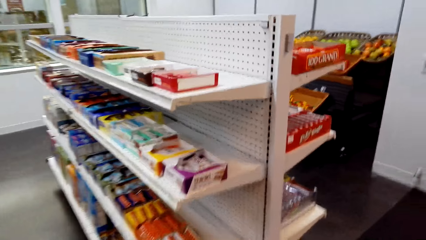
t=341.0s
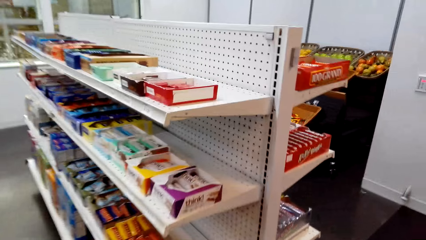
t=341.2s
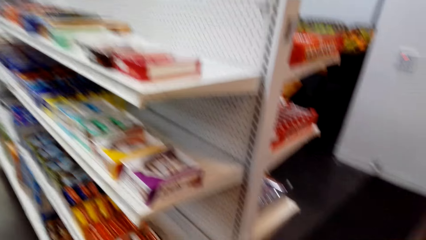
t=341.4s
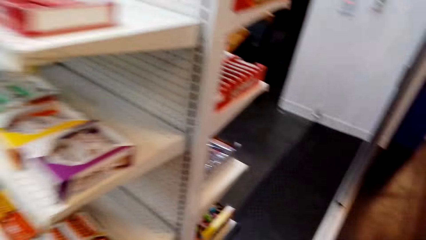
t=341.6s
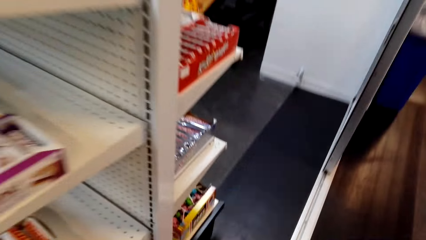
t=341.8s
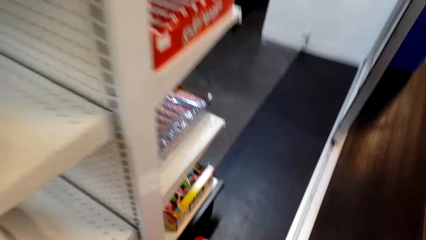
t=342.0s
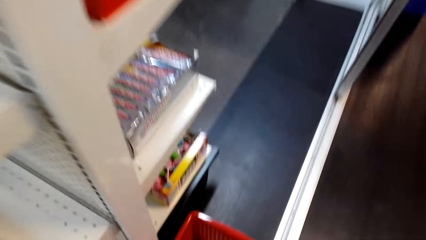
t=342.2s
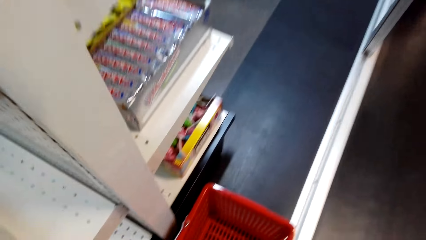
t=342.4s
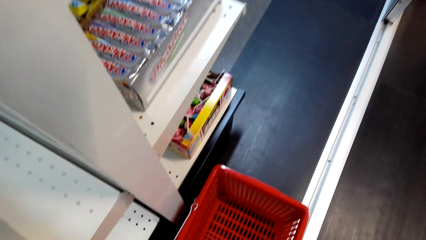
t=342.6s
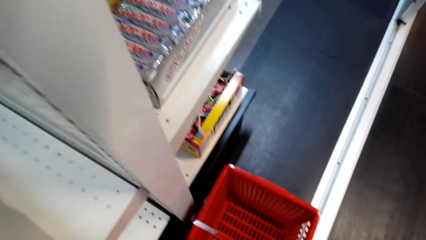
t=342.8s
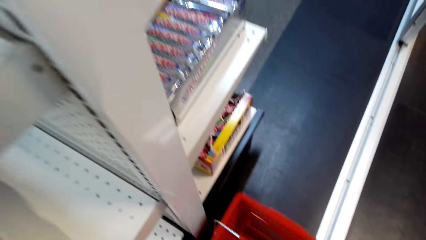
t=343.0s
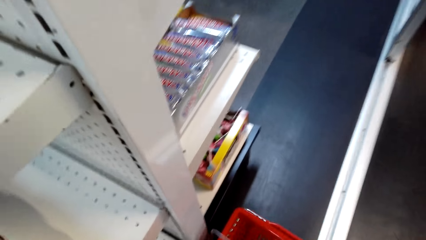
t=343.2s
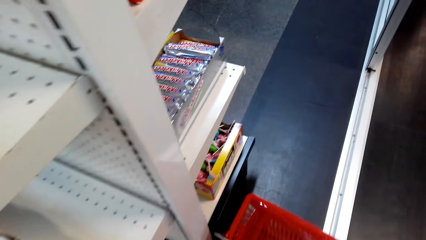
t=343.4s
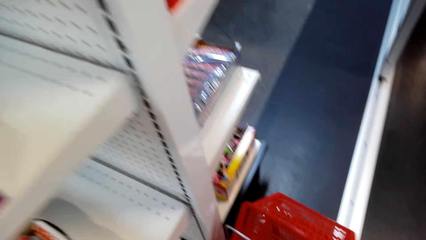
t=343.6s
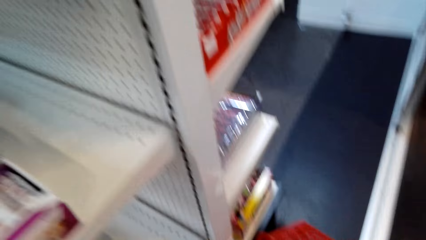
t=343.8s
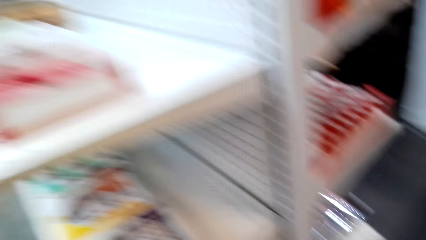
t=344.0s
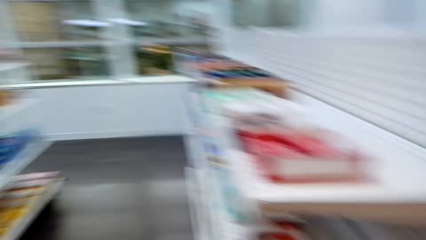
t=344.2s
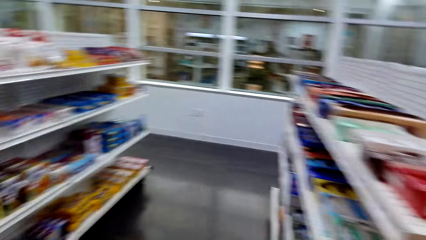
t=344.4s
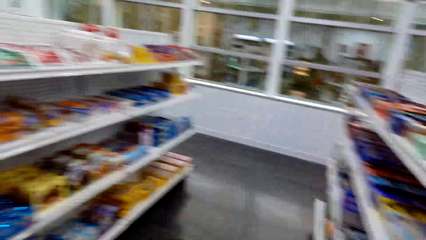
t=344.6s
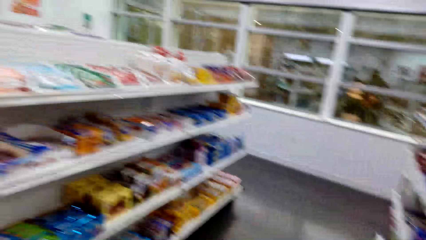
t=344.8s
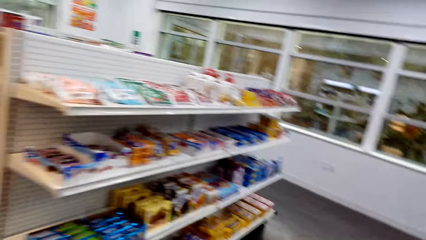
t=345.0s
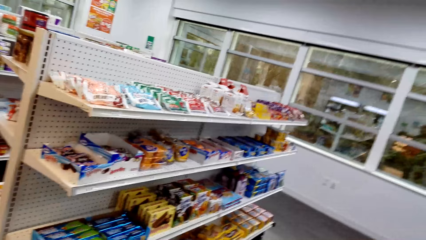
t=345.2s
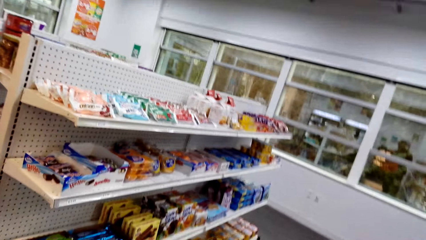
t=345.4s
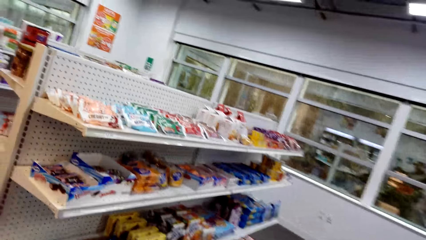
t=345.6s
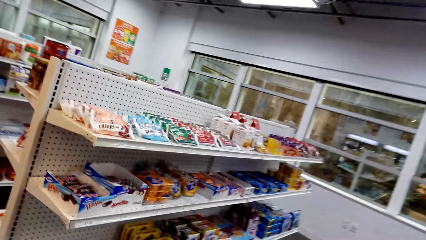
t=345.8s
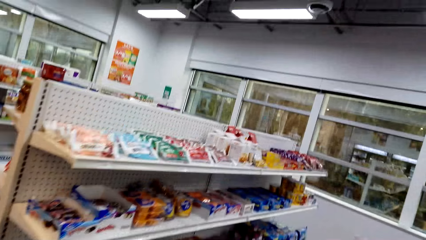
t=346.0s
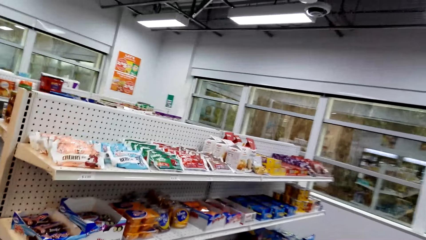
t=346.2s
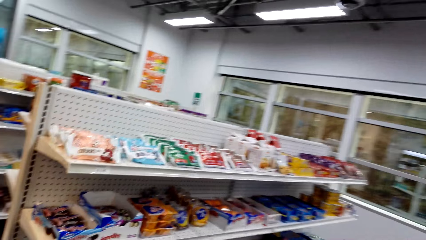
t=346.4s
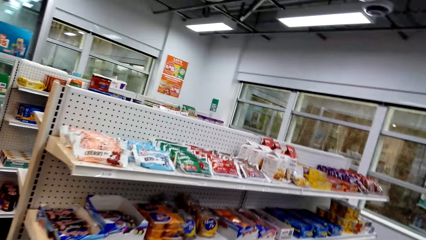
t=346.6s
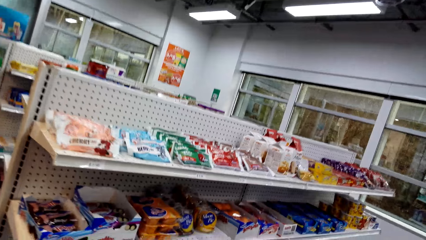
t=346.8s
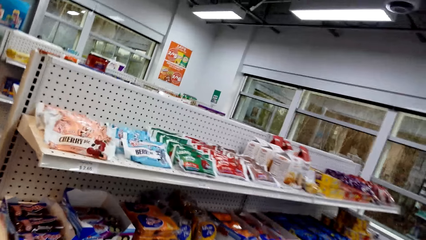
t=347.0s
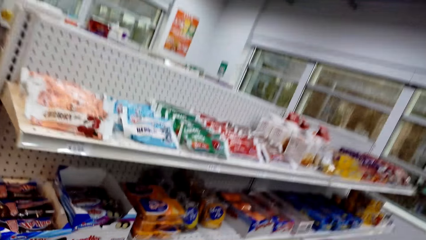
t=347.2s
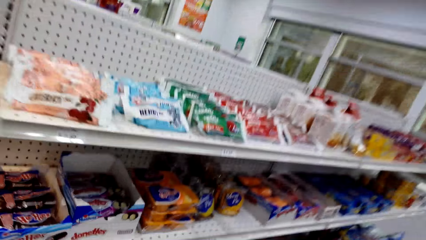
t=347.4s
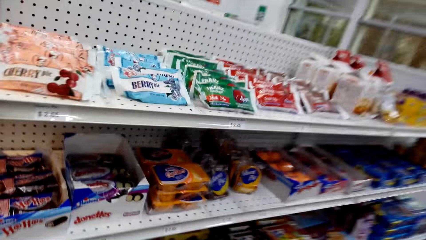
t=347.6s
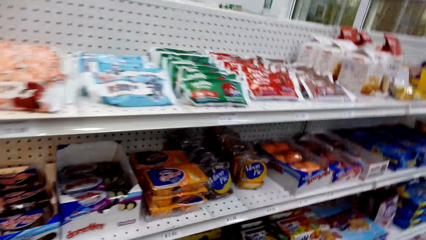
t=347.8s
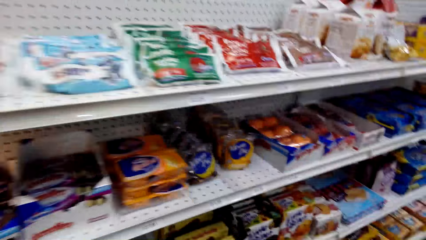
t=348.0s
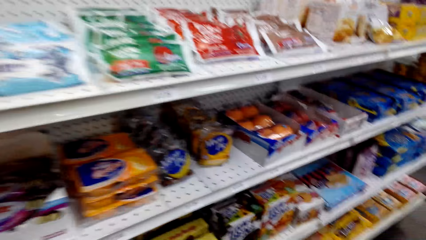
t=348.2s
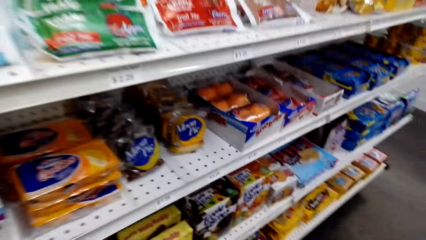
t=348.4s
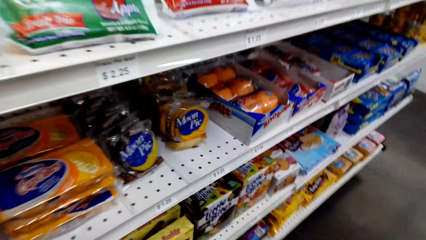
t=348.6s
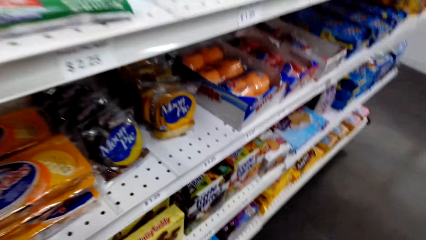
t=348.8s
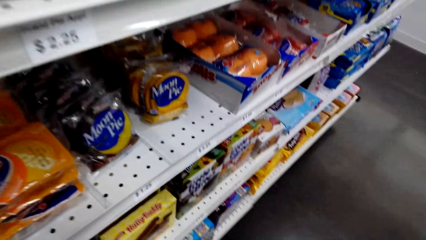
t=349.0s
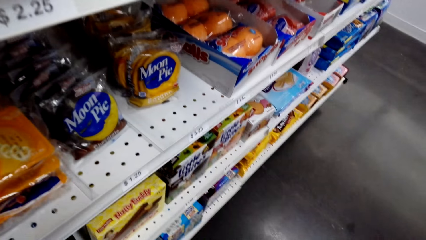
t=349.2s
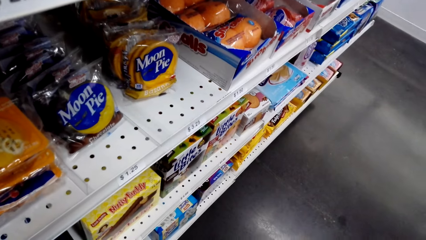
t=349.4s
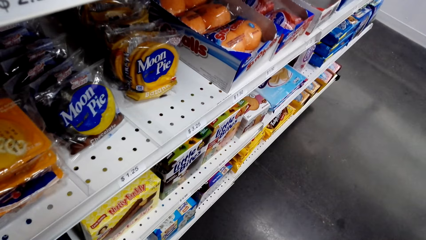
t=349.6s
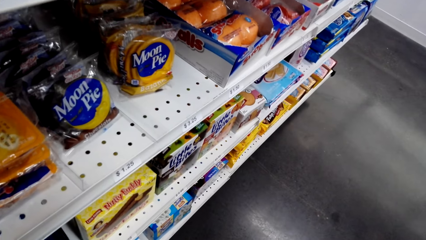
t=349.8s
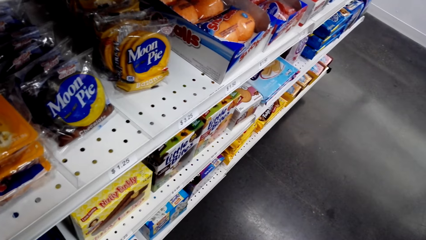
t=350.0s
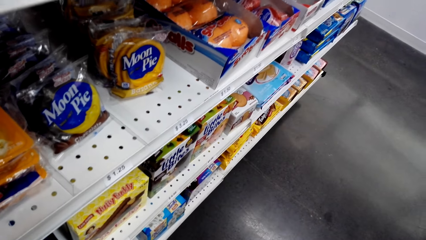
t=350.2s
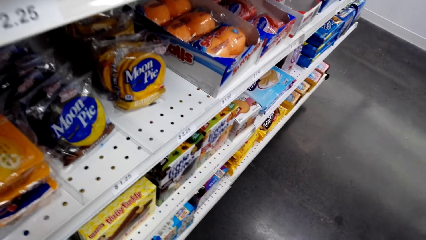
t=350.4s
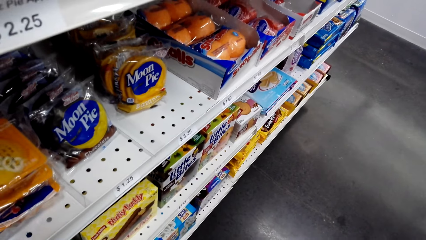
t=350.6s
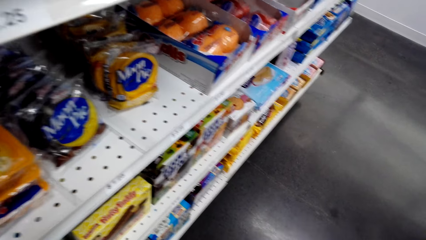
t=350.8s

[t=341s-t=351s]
The camera wearer picks up a shopping basket. They walk. They look around. They look at snacks on the shelves.

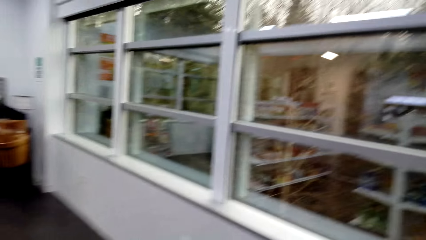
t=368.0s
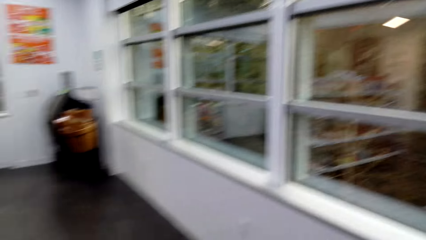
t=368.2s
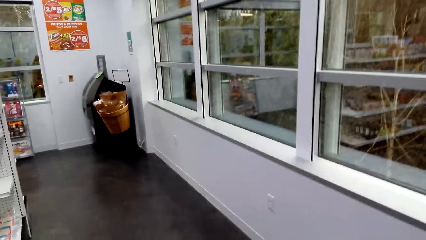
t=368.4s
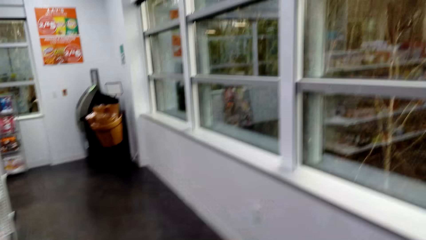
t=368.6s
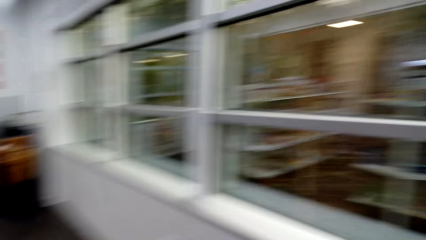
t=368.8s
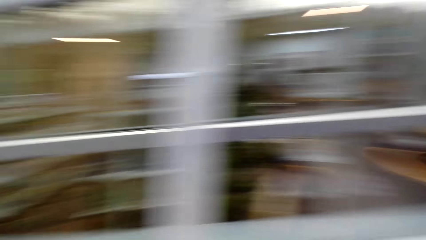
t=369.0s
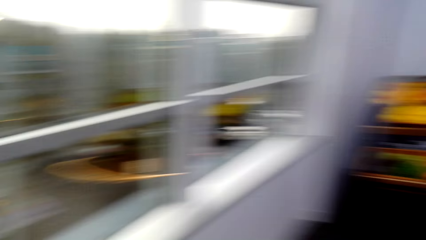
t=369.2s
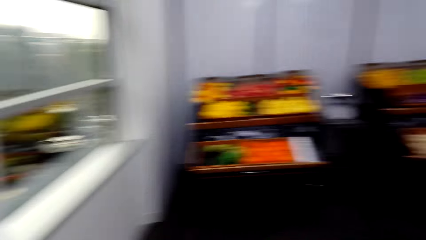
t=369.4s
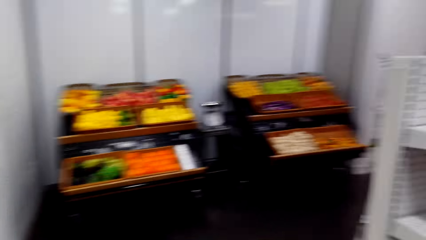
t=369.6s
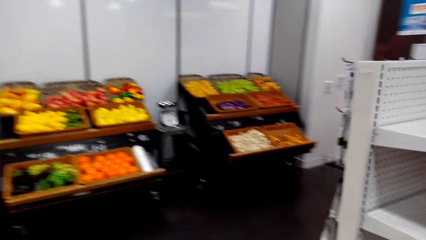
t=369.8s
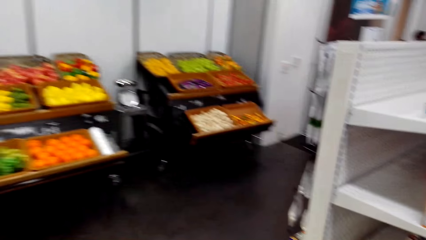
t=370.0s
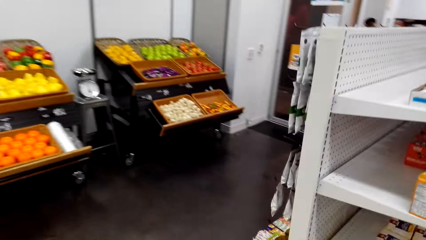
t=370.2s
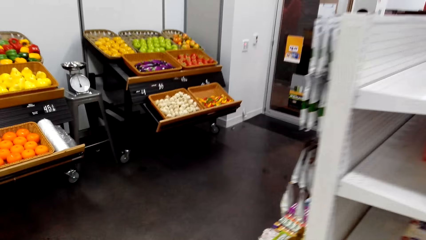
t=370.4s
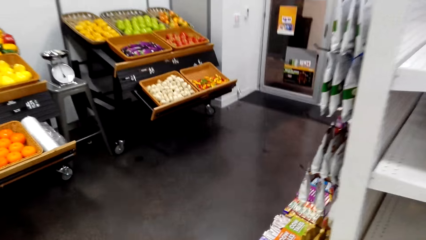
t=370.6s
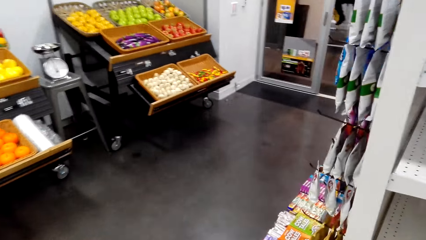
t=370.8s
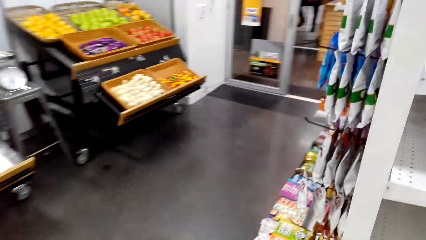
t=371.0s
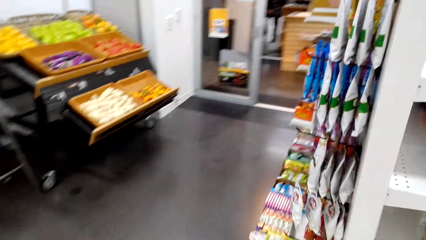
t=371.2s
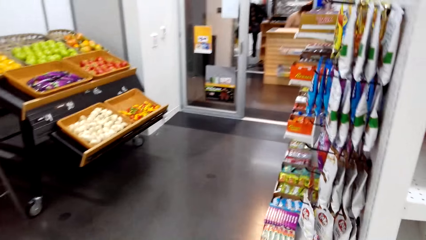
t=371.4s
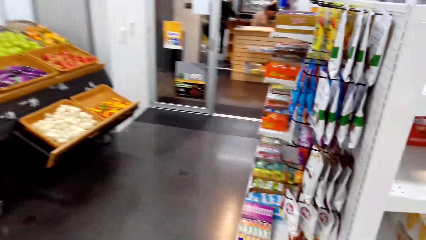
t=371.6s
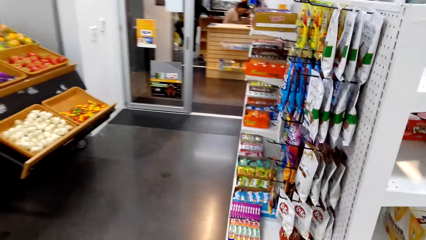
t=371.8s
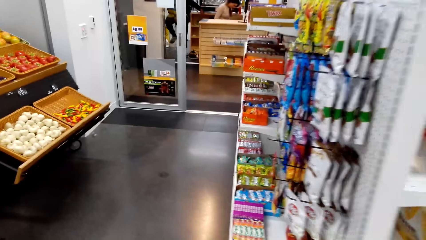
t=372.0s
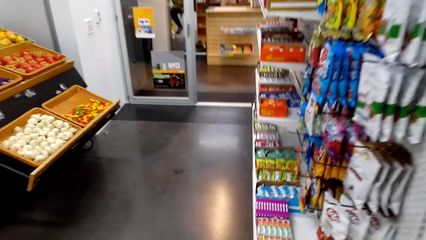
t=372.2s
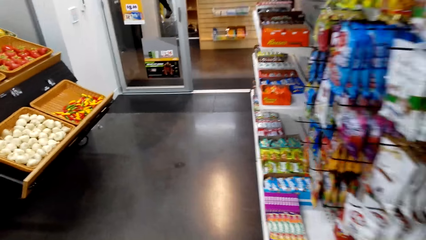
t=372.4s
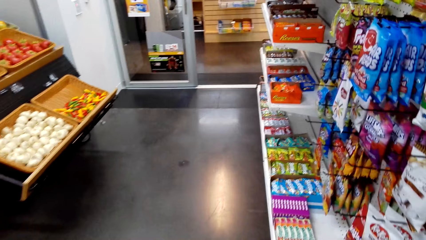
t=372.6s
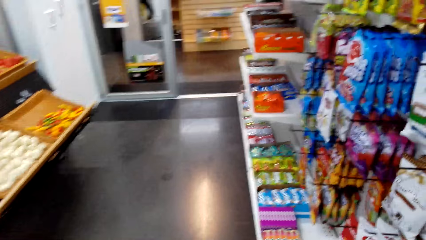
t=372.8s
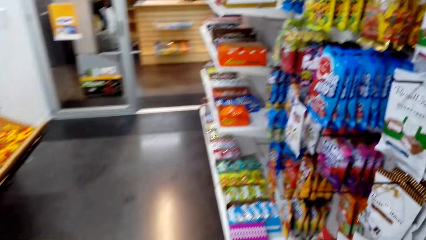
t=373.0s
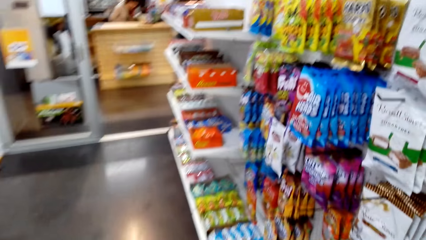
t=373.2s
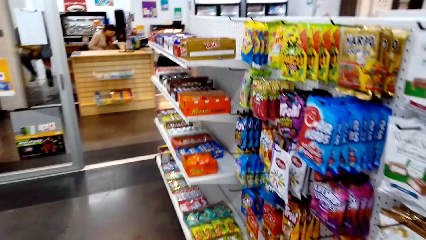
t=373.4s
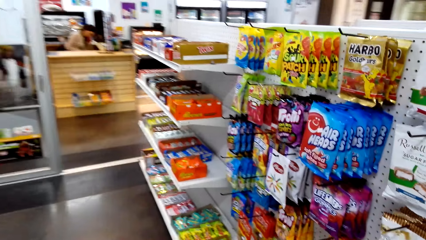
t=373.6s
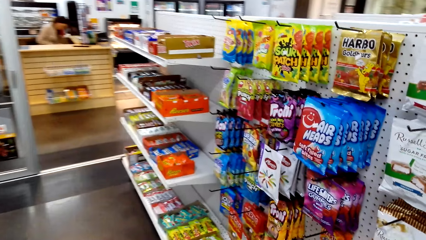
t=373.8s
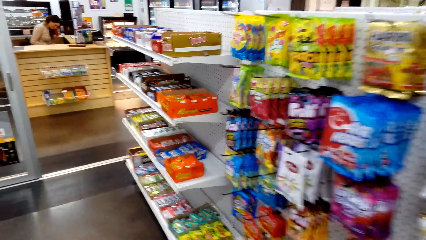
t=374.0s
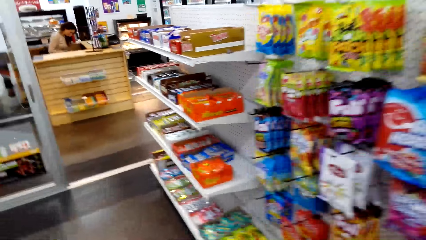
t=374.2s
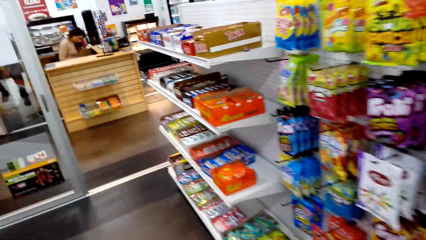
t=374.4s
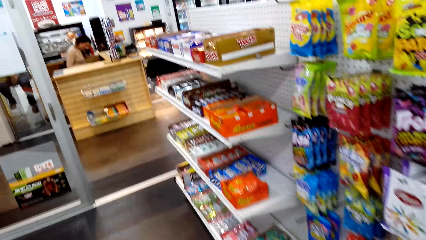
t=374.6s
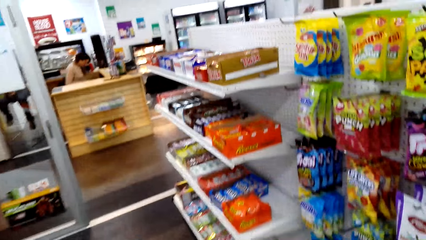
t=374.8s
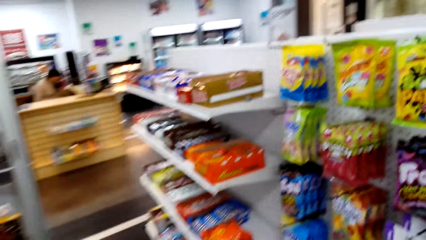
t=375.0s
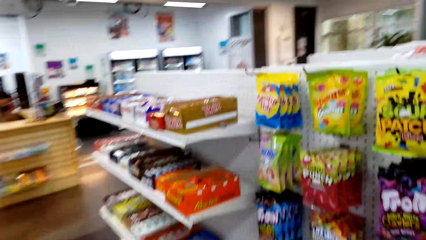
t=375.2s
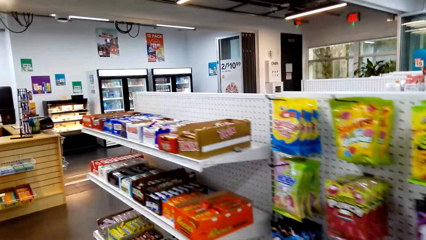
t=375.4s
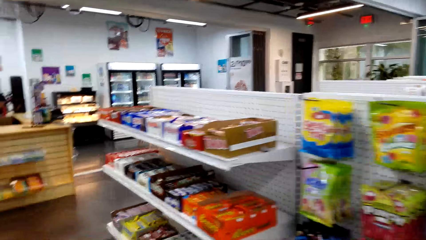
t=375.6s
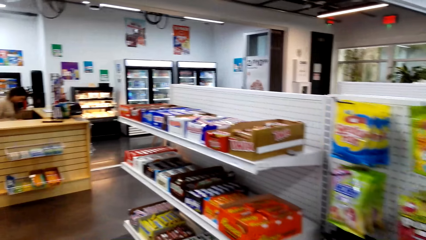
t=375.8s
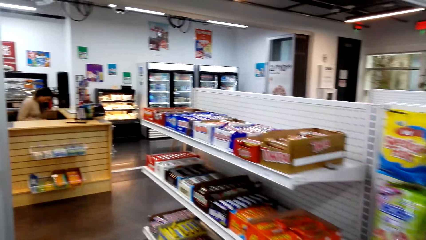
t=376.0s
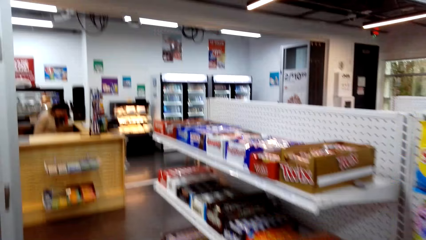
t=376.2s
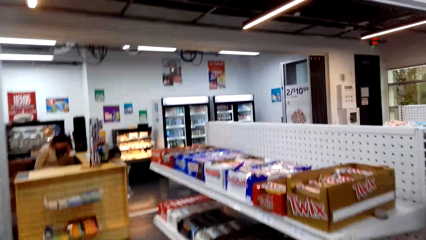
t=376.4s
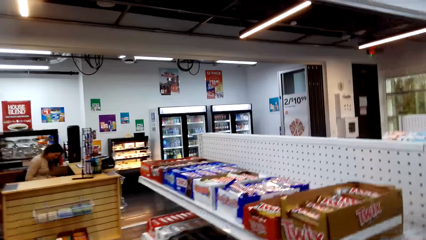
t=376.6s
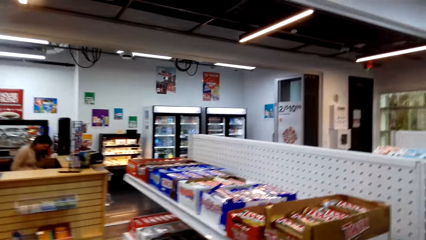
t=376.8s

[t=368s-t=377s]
The camera wearer looks around.
